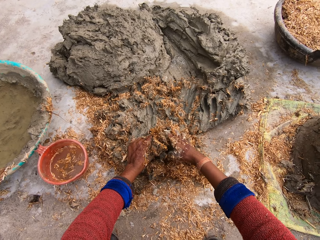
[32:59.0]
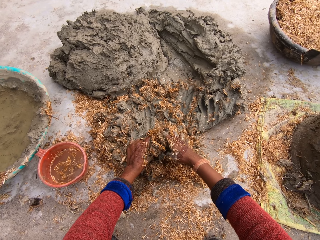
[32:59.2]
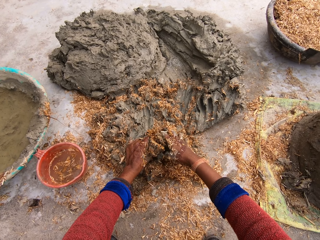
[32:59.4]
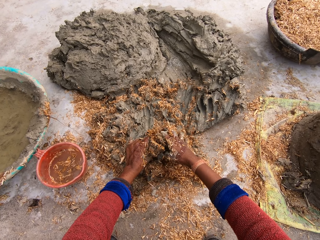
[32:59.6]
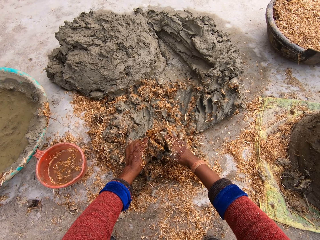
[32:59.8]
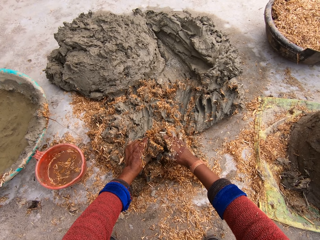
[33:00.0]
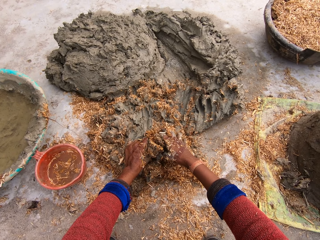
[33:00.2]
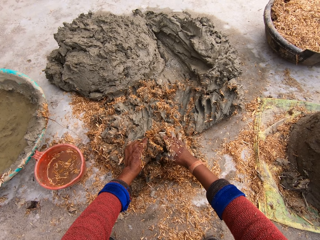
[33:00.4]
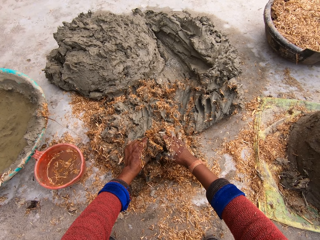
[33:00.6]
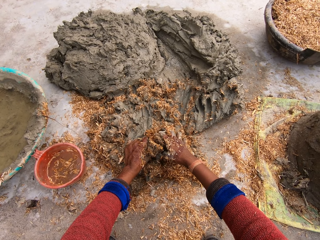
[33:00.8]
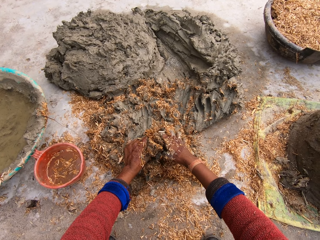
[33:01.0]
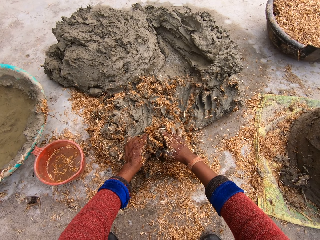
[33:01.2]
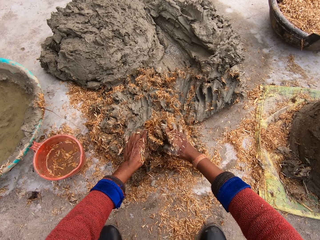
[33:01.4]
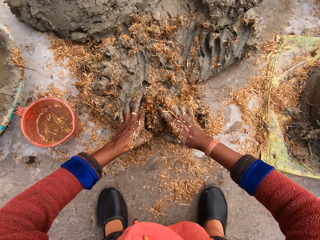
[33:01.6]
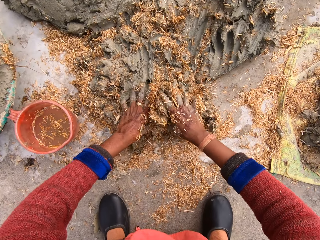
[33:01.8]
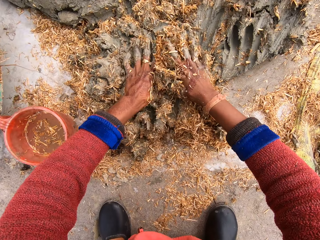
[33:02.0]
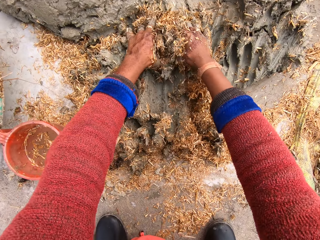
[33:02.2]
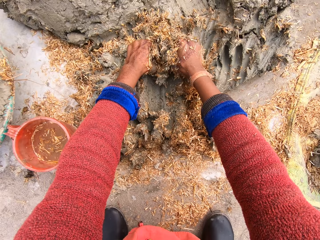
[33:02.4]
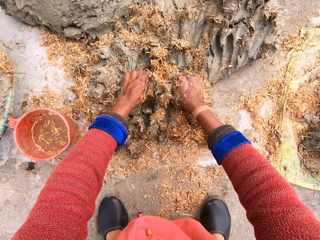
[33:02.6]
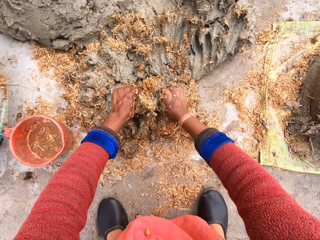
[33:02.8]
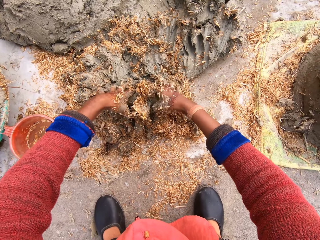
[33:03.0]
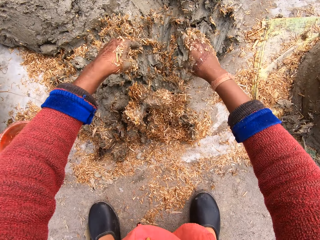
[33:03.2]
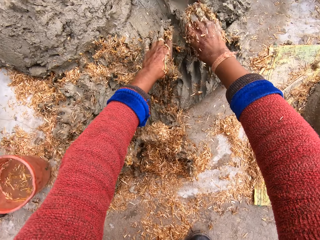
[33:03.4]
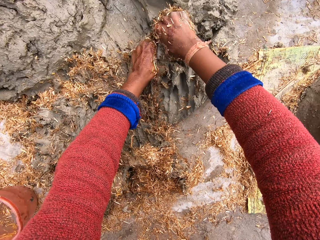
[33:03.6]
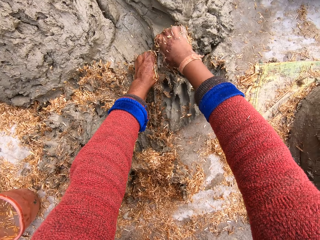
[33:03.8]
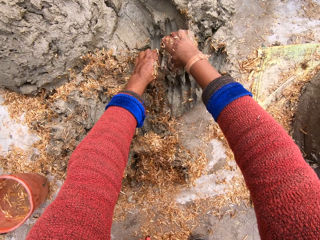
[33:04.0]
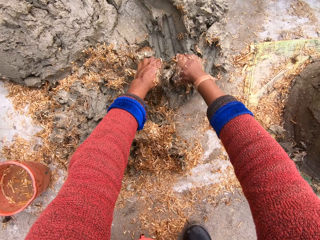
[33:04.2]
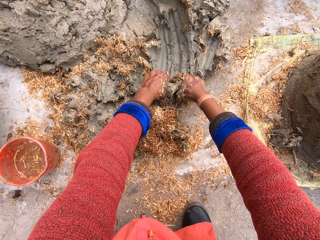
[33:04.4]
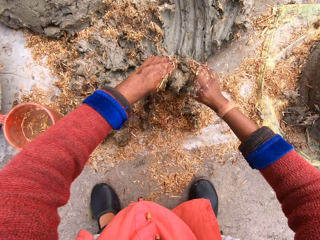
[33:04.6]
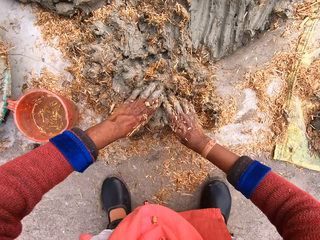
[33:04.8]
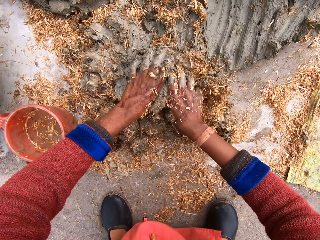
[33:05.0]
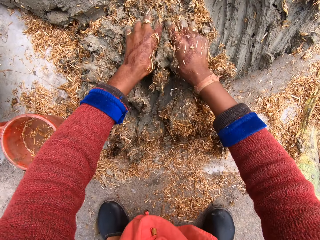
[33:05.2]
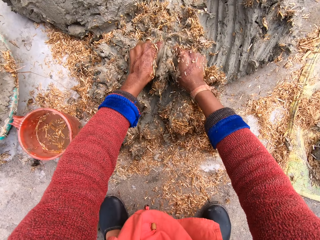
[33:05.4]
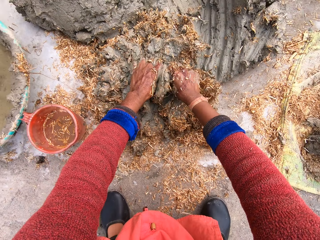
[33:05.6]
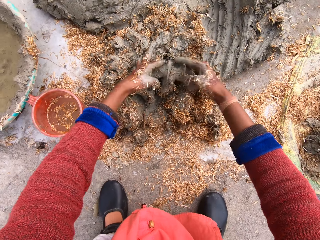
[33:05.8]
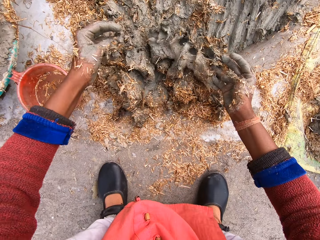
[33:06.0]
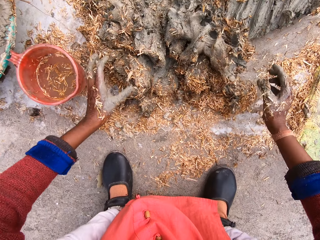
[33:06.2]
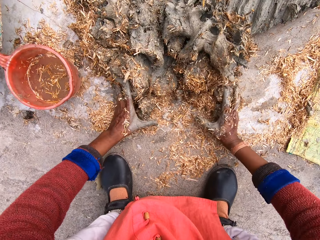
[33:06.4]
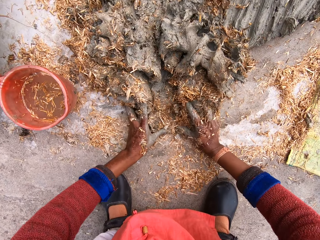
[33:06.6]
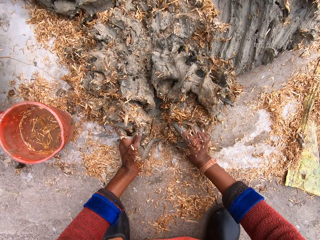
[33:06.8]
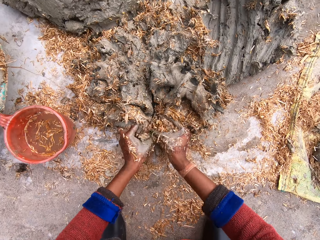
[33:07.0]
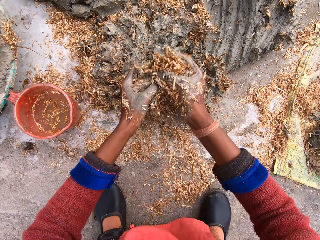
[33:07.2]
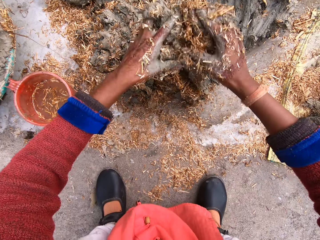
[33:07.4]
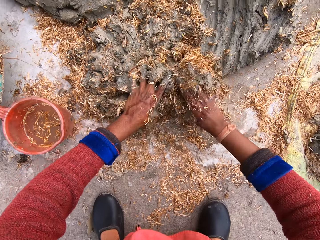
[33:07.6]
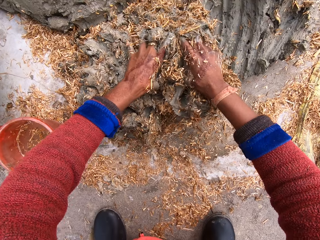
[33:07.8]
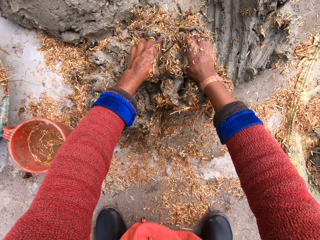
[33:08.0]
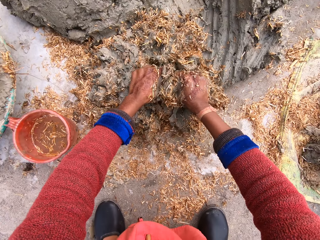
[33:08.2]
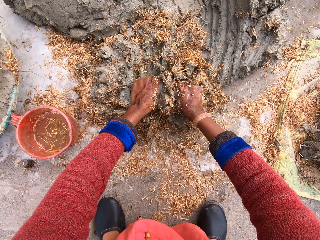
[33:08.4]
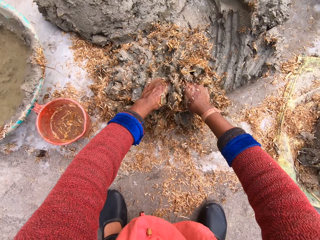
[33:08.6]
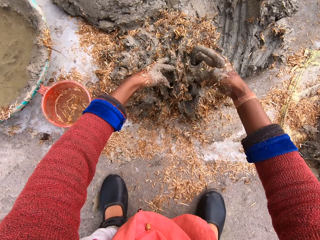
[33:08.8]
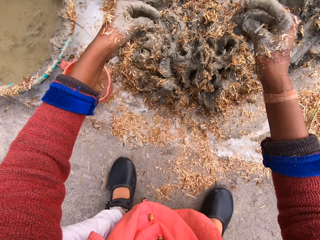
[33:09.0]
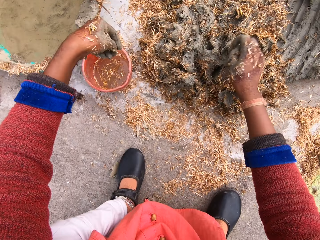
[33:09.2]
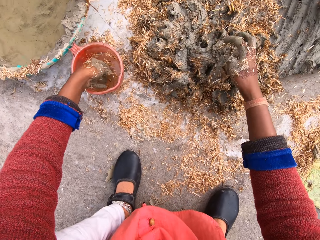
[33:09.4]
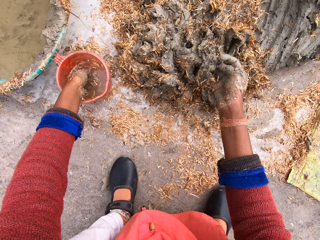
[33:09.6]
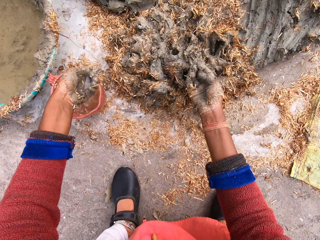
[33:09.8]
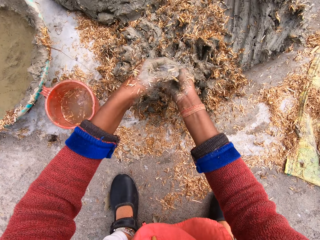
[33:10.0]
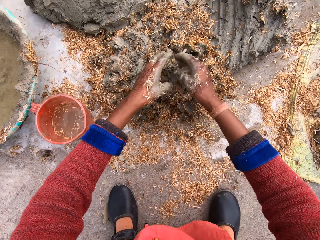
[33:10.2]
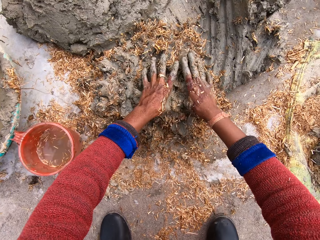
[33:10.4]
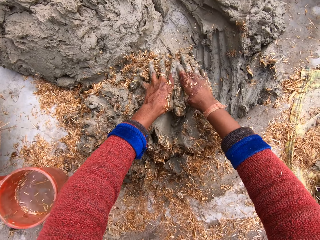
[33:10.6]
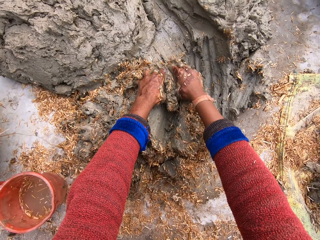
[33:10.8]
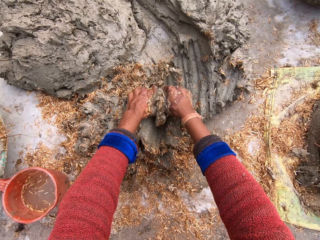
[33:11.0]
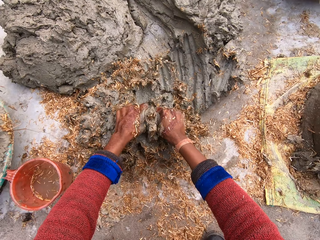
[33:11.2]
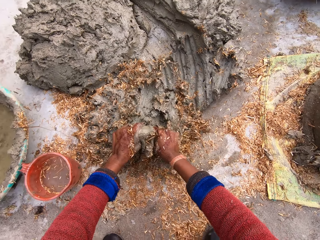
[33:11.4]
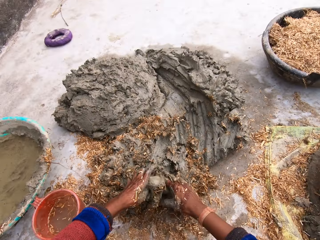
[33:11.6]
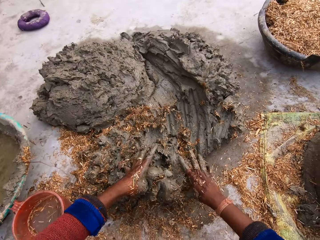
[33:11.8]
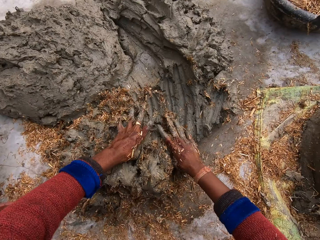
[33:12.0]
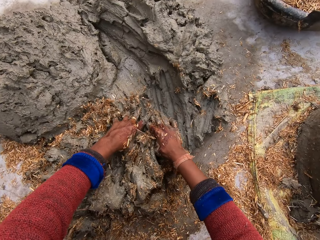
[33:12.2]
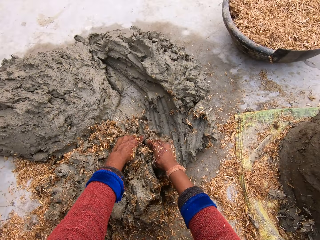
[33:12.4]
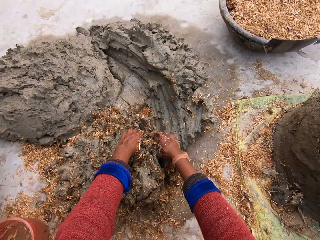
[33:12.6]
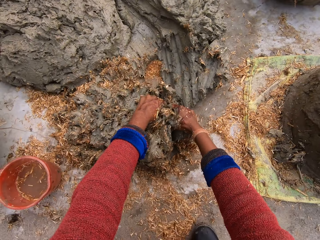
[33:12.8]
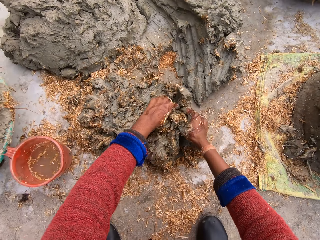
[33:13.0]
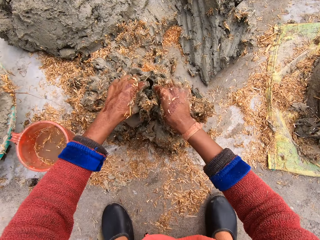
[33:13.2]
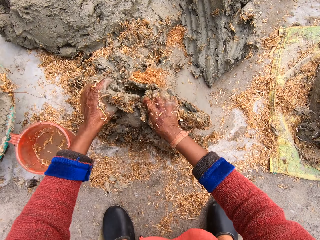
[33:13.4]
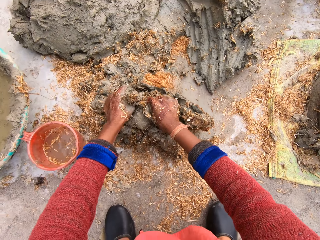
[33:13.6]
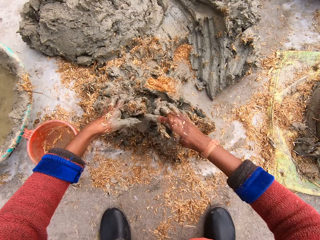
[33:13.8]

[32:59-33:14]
A boy responds to the camera wearer. The camera wearer resumes mixing the mortar with sawdust. She moves her hands forwards. The boy talks to the camera wearer. The camera wearer cuts pieces of concrete with her hands. She takes more mortar from the heap of mortar. She mixes the mortar together with the mortar mix. She talks to the boy. She moves her left hand towards the jug, dips her hand in the jug. She puts water to her left hand from the cup. She talks to the boy. She splashes water on her hand. She mixes the concrete with the sawdust.

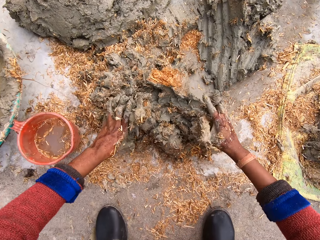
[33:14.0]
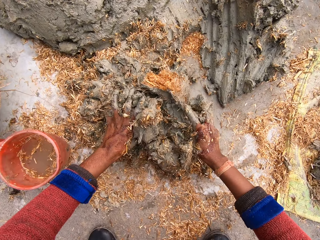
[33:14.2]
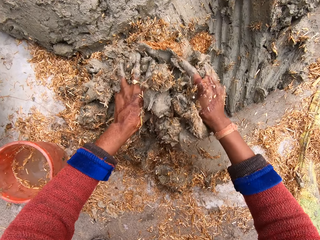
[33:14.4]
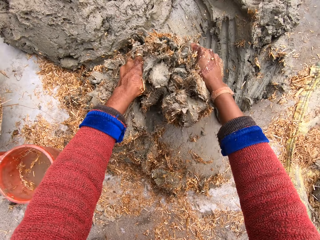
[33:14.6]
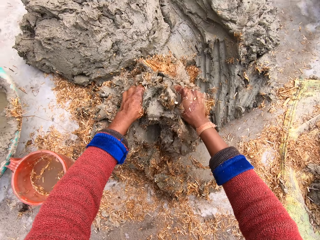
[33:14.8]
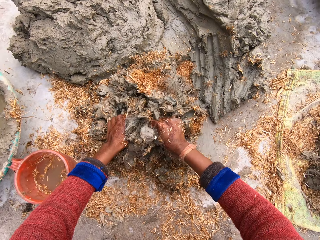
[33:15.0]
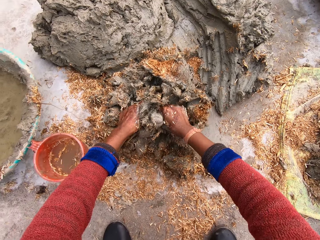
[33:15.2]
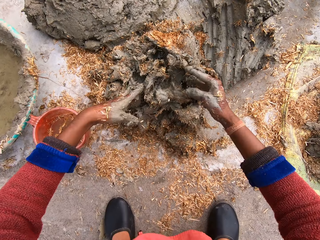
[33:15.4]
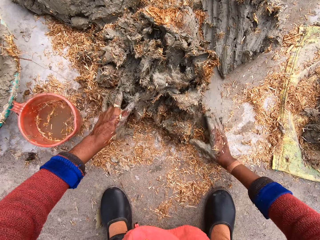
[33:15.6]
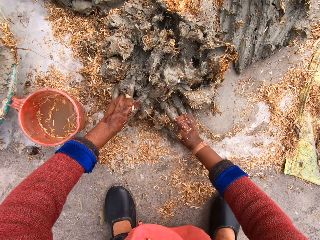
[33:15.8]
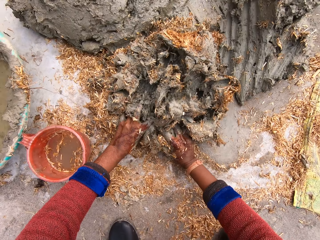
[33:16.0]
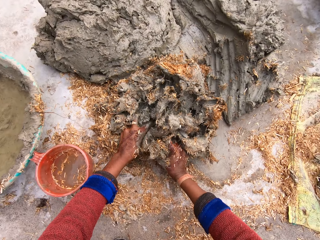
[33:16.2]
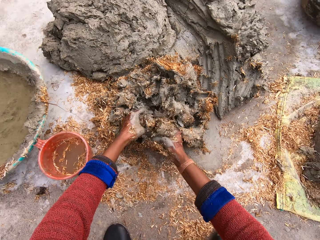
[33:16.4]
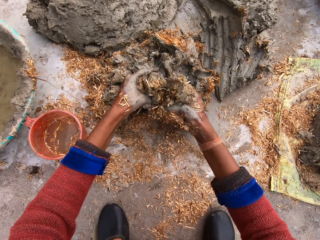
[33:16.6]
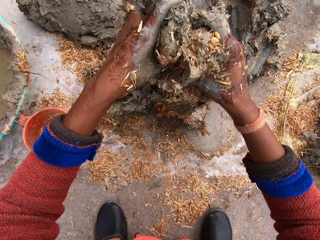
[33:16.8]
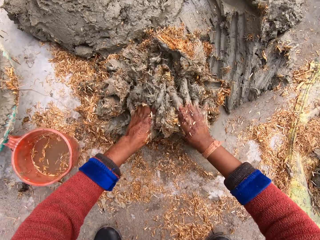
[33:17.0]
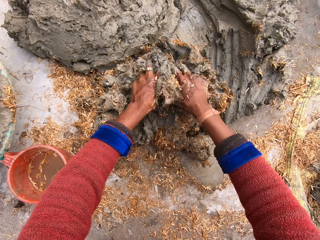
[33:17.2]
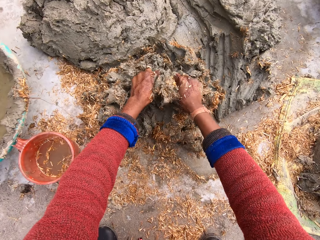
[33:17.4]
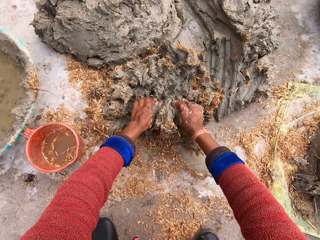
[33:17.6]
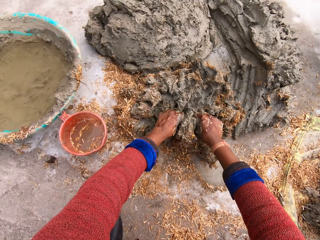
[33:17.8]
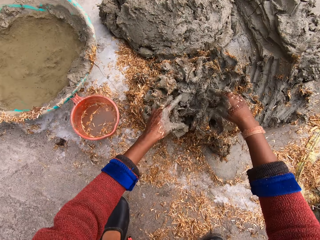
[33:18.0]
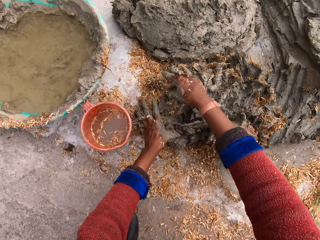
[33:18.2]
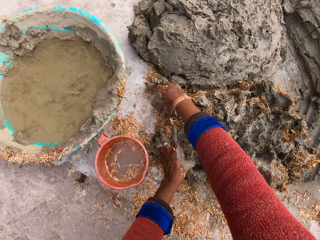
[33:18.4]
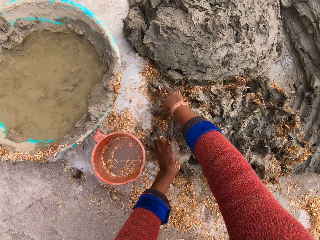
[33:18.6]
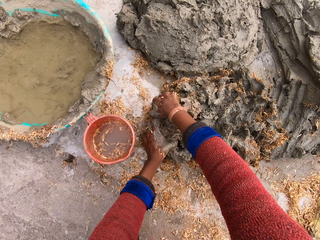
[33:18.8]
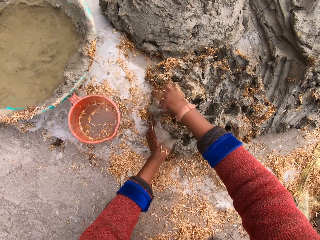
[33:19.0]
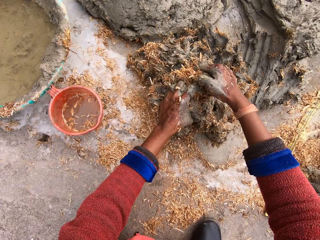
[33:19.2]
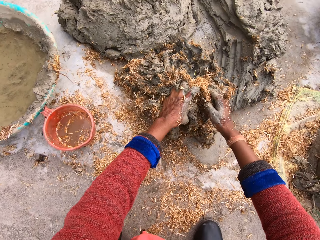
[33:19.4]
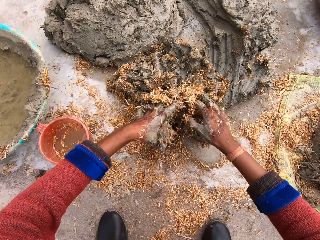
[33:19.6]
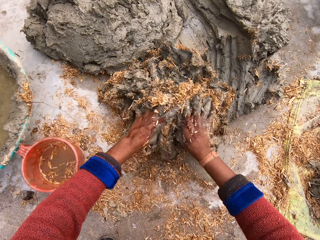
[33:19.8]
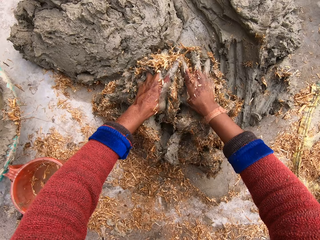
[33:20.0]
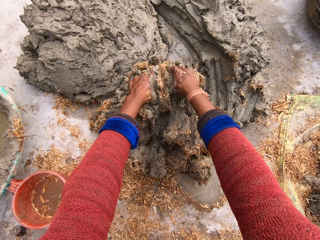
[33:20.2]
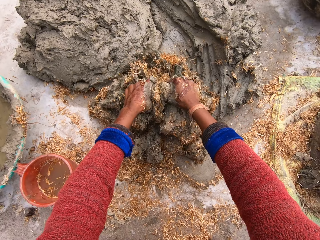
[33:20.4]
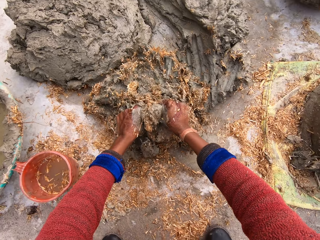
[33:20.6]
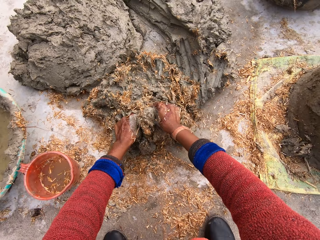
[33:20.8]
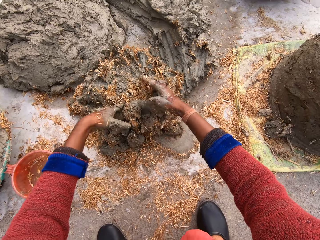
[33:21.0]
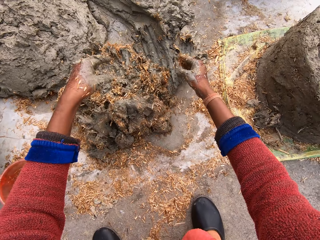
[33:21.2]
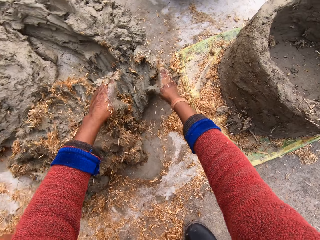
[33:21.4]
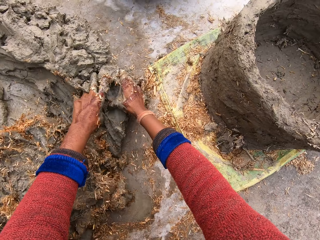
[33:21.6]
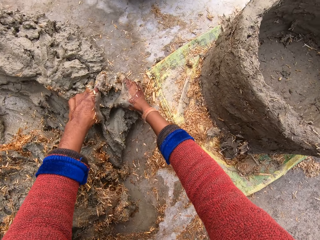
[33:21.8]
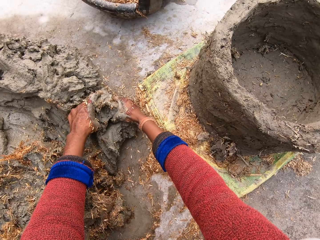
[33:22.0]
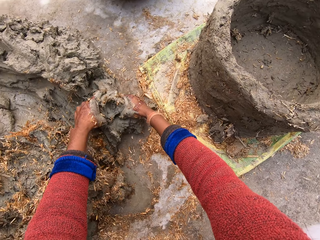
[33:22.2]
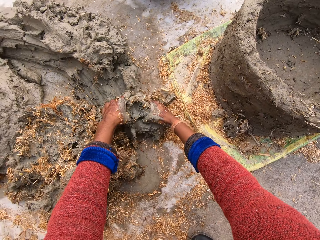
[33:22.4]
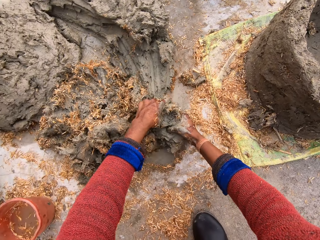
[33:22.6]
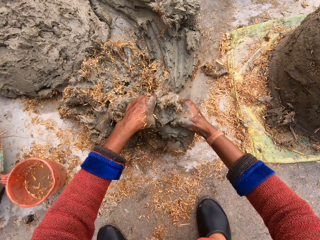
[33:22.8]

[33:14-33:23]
The camera wearer talks to a man. She mixes the mortar mix with more sawdust. She moves her hands forward, cuts a piece of concrete with her hands. She takes more mortar from the heap of mortar.
